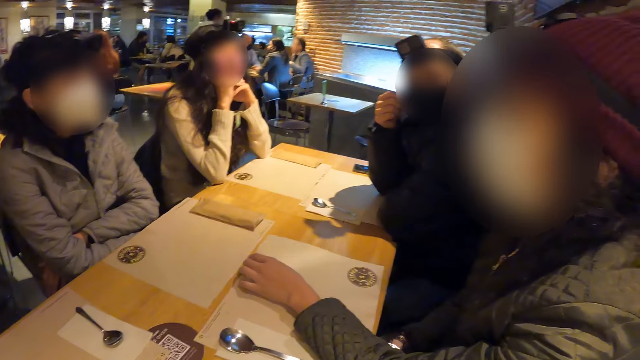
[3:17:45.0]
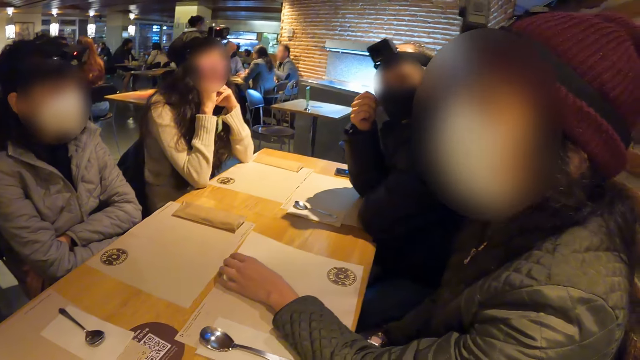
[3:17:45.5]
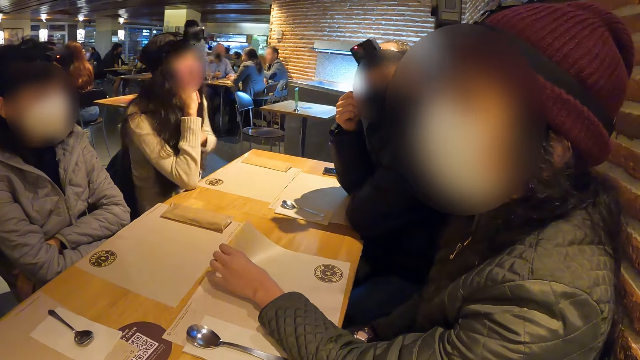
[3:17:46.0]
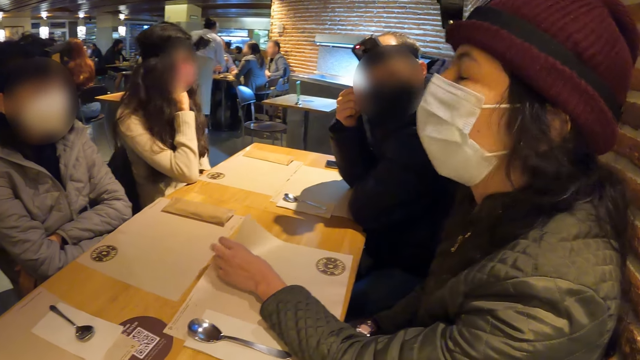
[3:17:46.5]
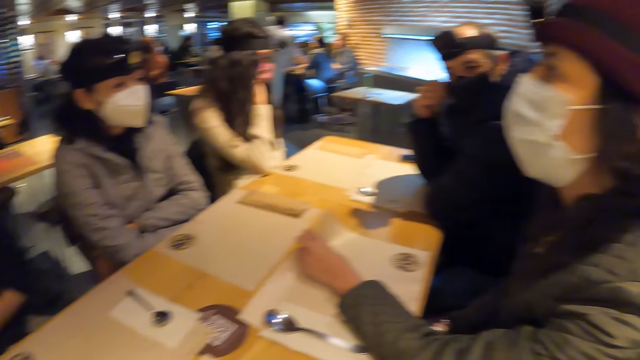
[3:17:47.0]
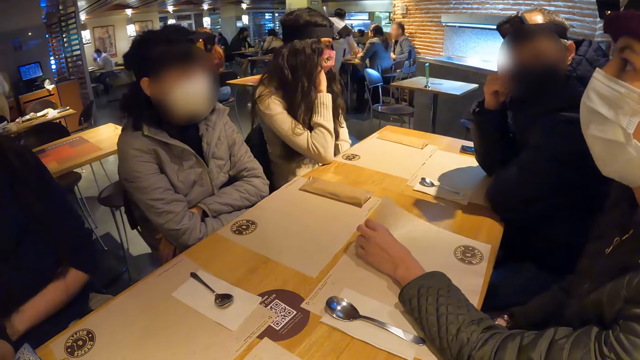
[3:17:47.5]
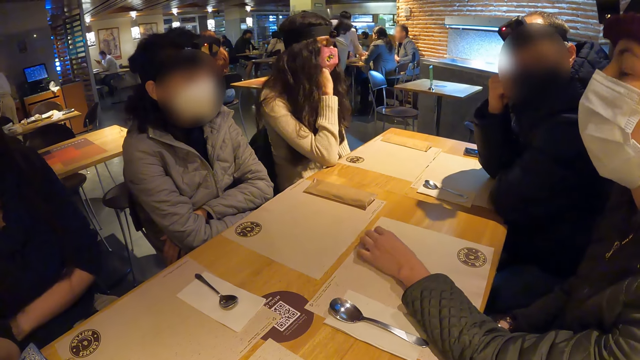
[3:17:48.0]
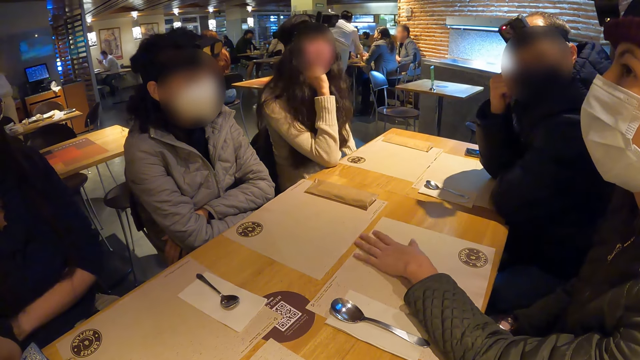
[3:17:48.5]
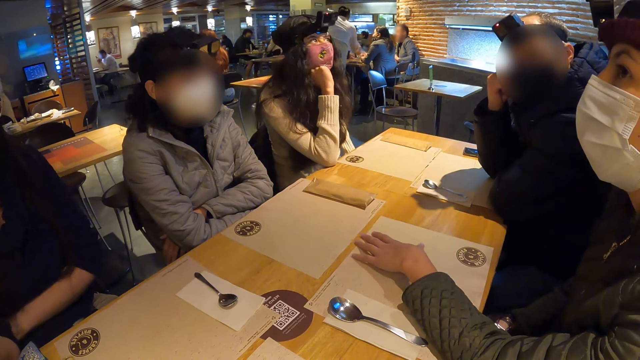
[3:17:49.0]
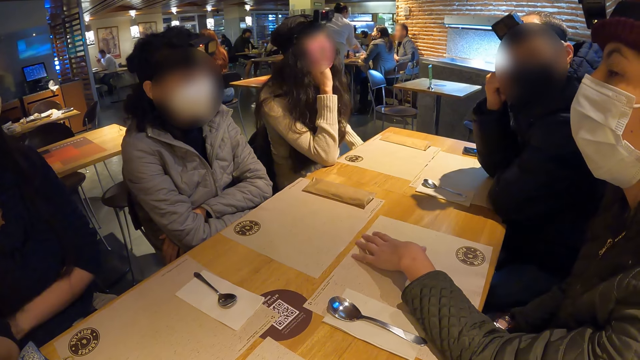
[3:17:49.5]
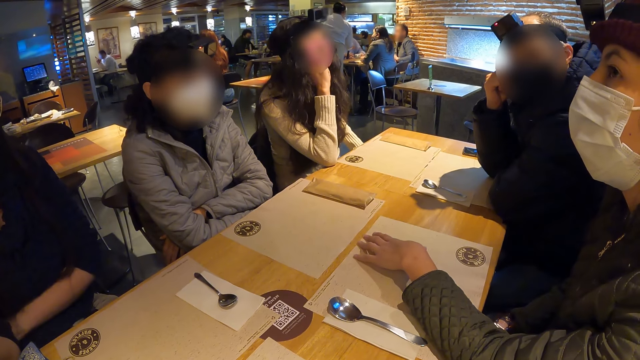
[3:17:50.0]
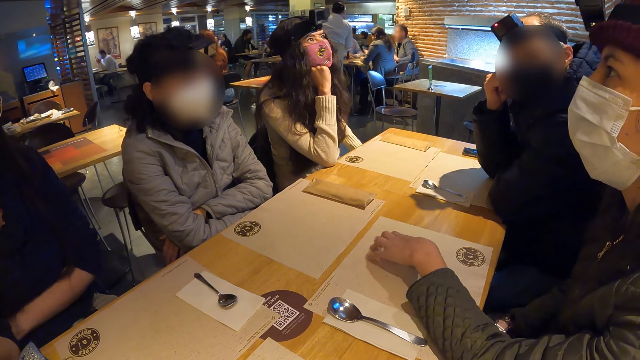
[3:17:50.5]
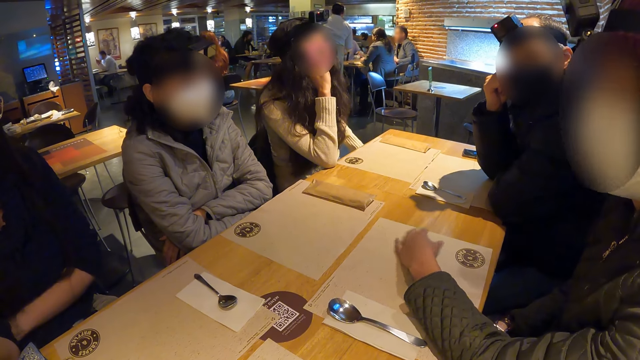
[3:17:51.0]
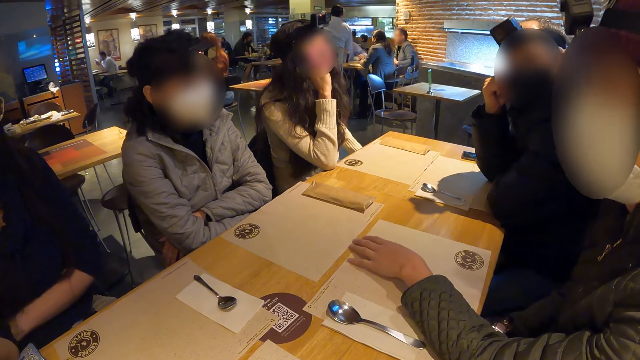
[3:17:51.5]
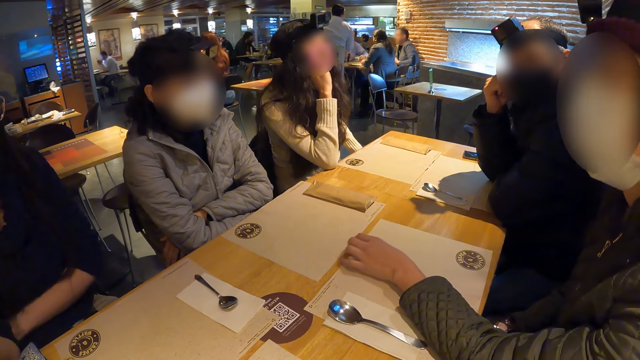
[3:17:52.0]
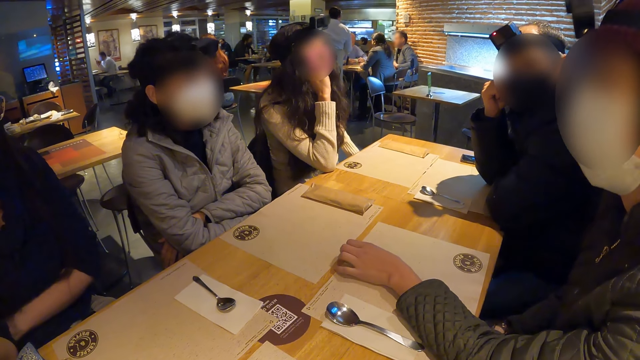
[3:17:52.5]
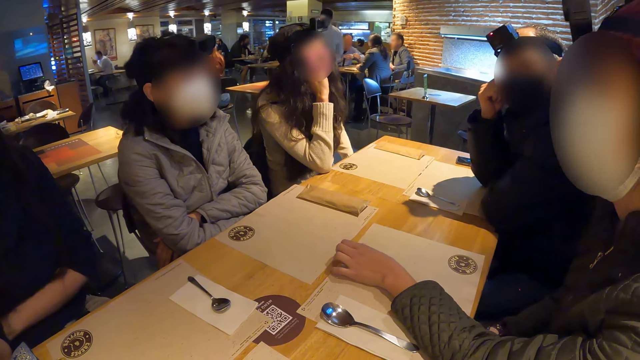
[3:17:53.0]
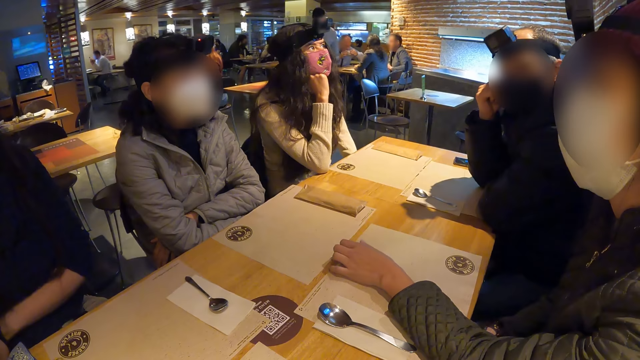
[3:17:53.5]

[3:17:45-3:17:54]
A woman raises her head. Another woman nods her head.

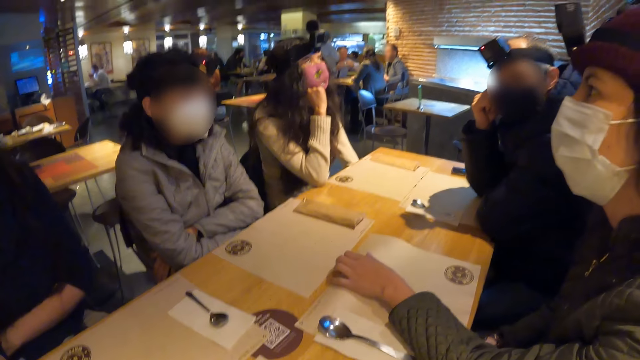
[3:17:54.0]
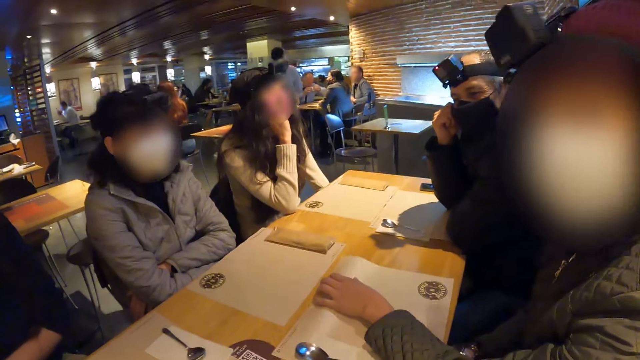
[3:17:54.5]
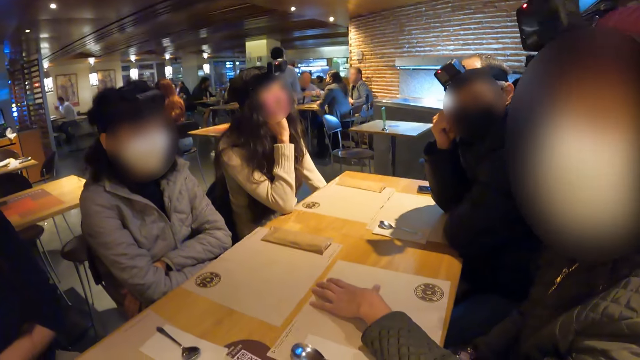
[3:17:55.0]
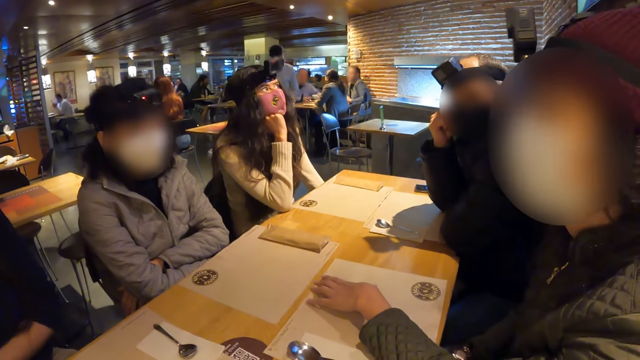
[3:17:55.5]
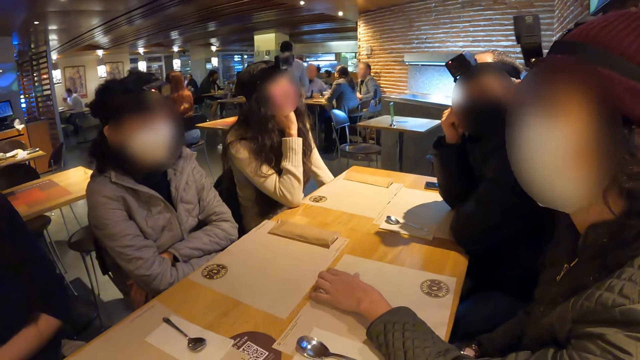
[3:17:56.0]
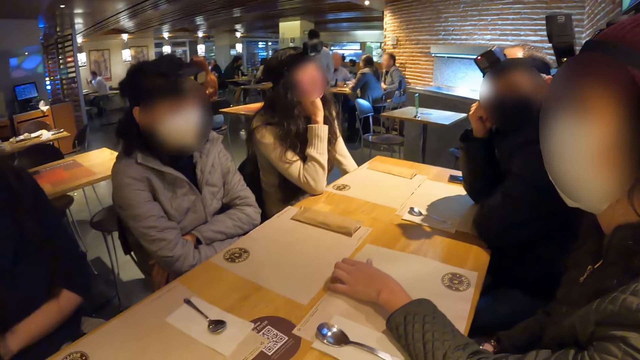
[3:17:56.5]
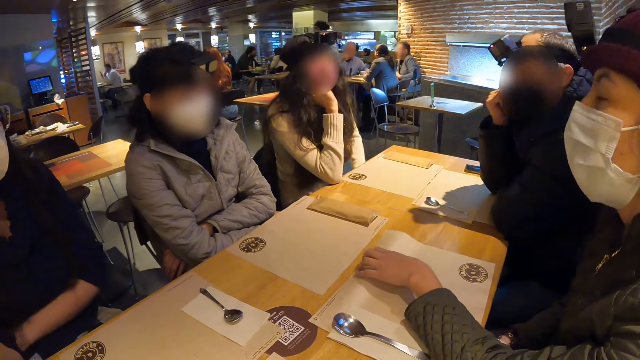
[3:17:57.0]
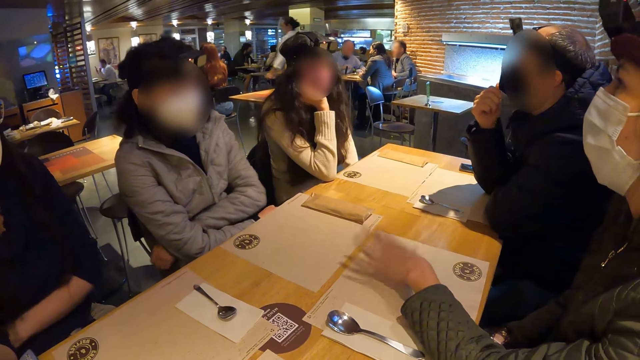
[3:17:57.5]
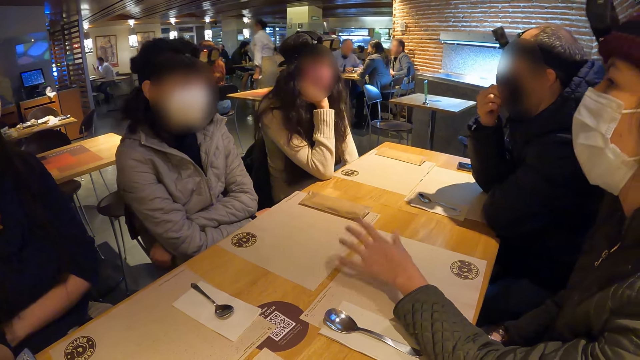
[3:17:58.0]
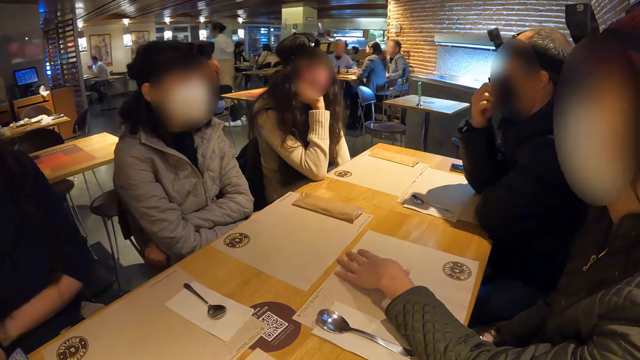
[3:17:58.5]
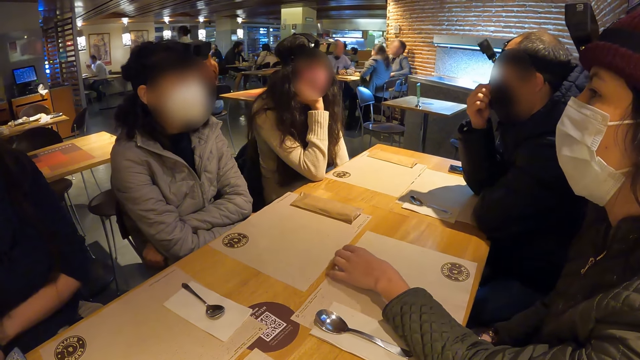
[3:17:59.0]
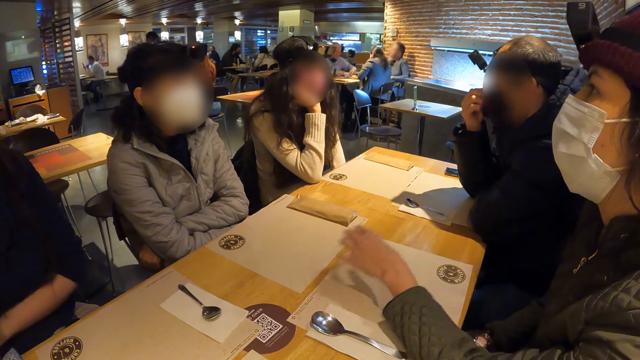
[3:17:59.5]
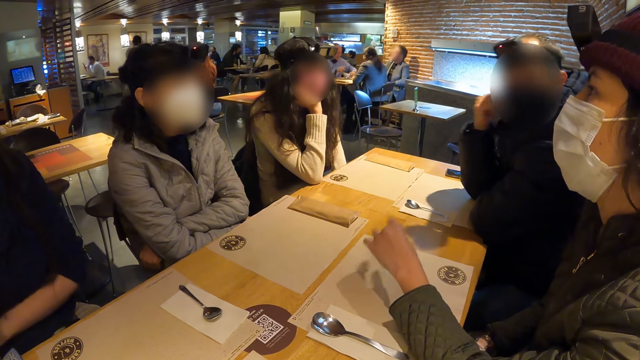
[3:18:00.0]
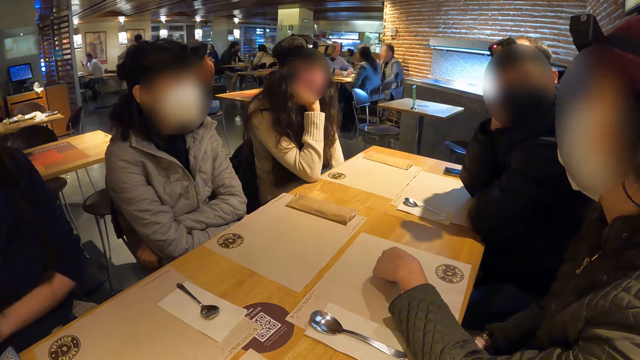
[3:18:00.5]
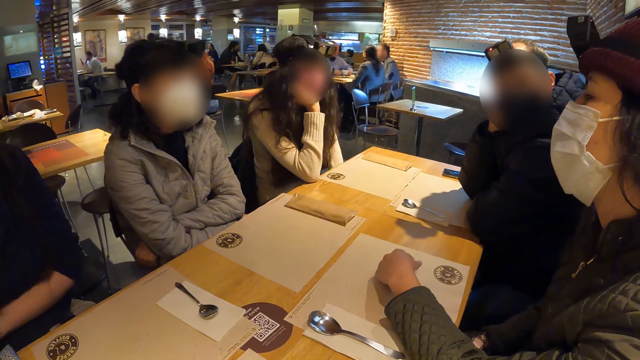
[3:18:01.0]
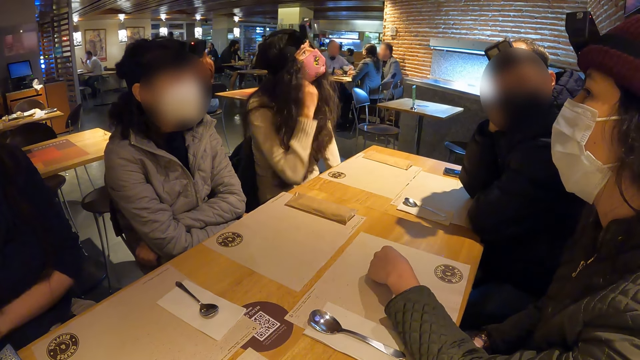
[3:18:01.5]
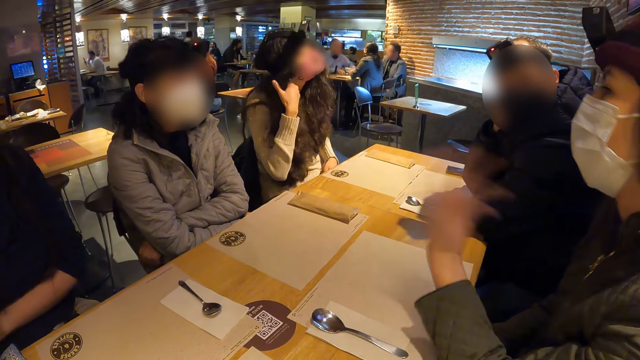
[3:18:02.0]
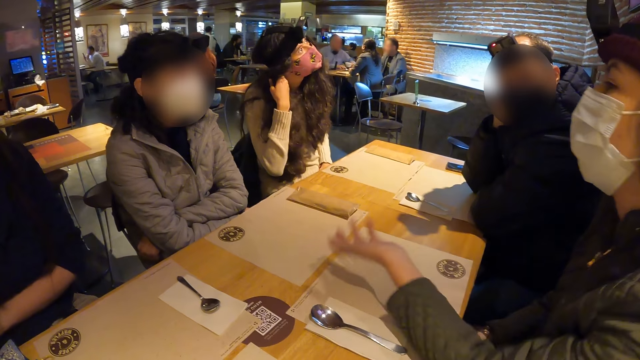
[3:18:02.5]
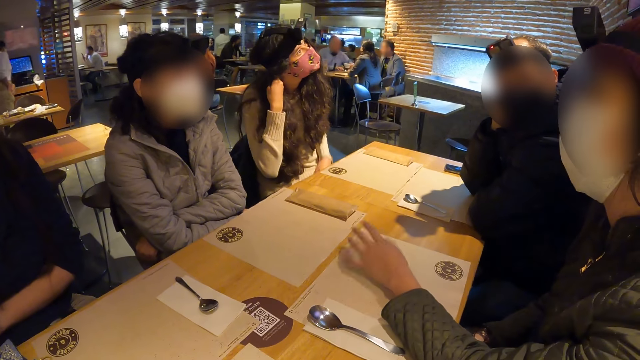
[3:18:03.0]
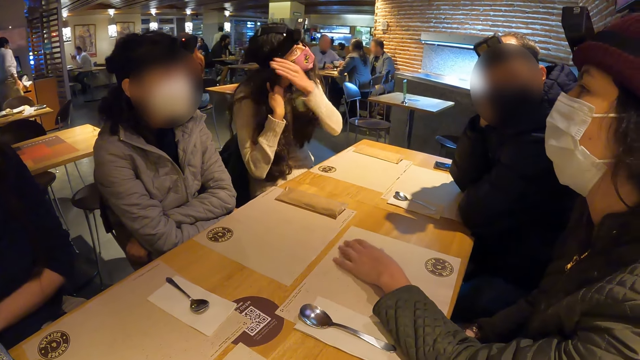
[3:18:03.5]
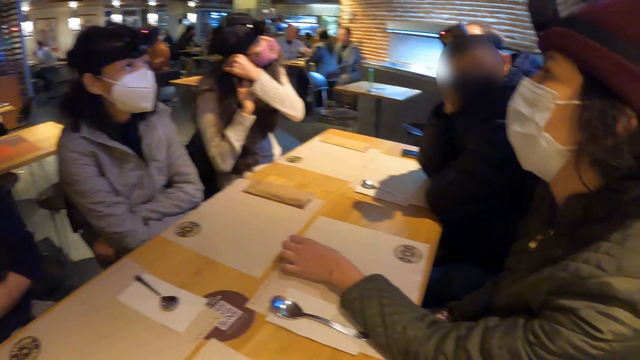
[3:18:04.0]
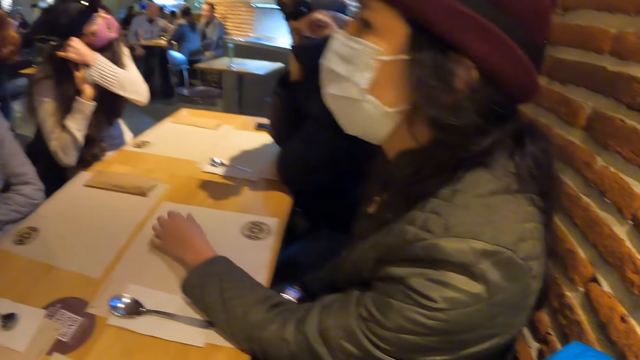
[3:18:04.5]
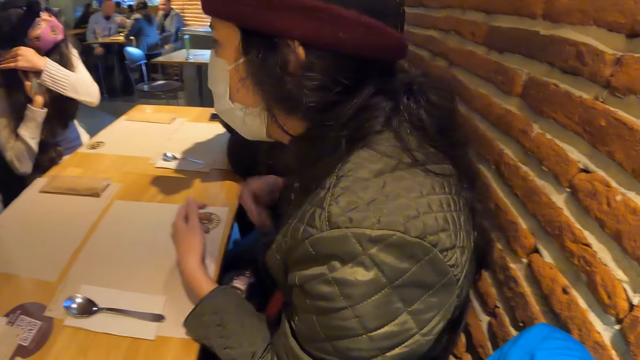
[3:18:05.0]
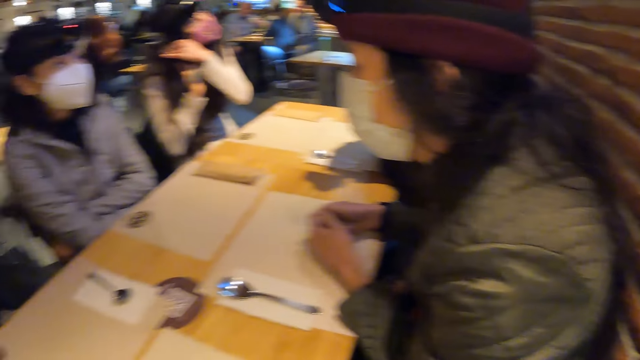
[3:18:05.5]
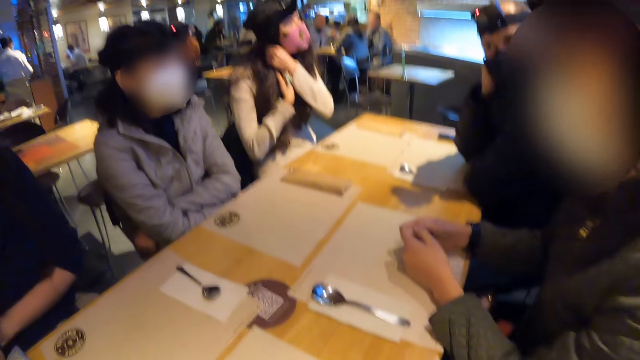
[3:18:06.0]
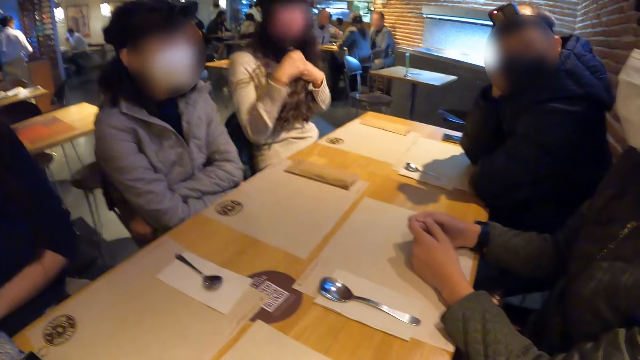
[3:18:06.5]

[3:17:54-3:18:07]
A woman moves the table mat with her left hand. A man adjusts his face mask with his right hand. Another woman holds her hair with both hands.
